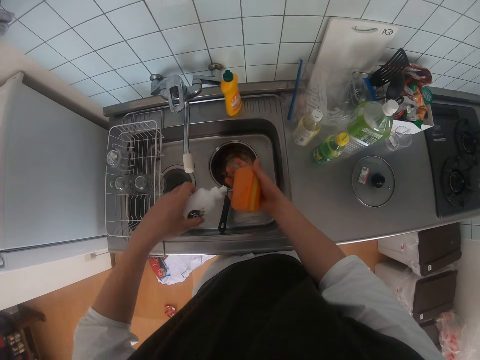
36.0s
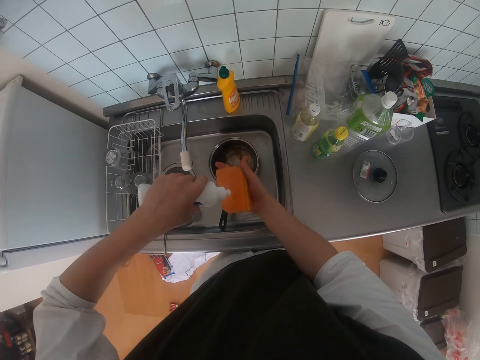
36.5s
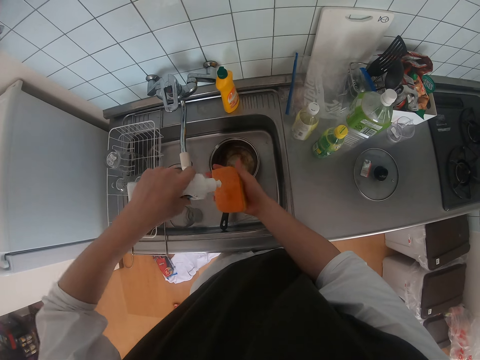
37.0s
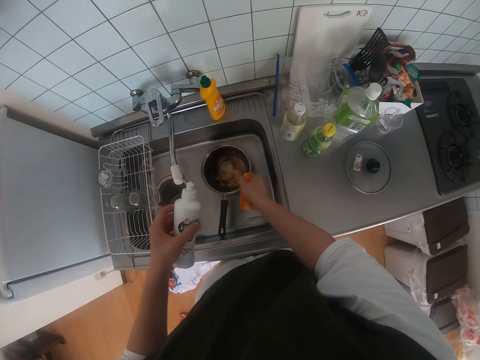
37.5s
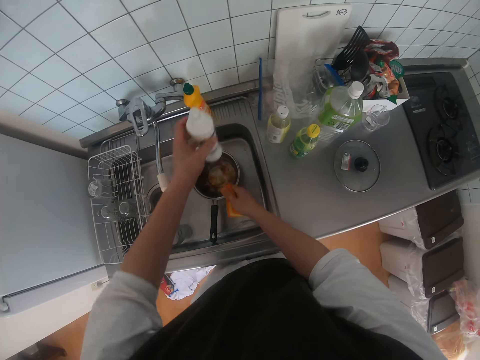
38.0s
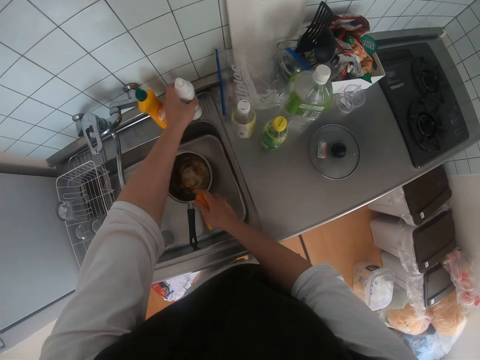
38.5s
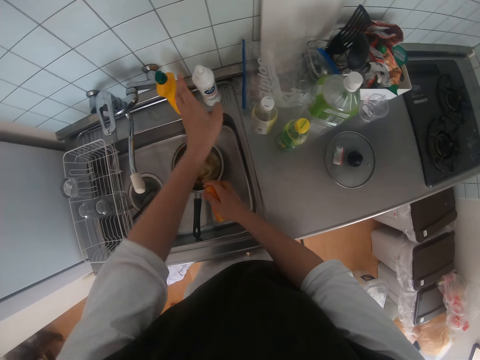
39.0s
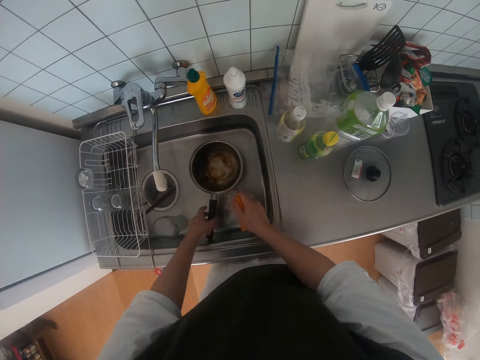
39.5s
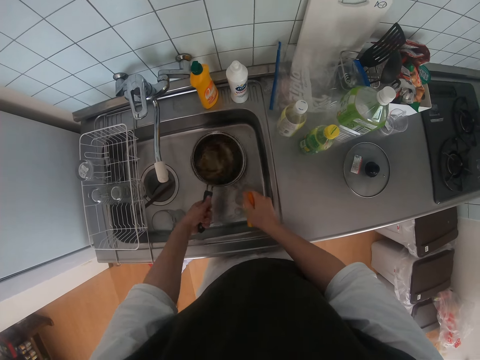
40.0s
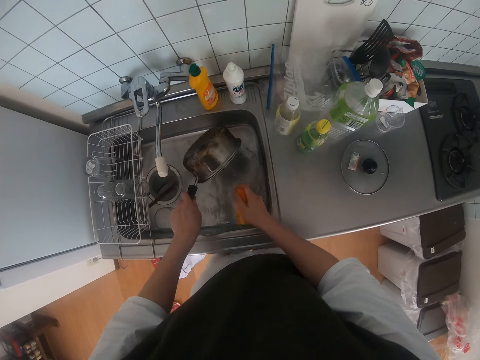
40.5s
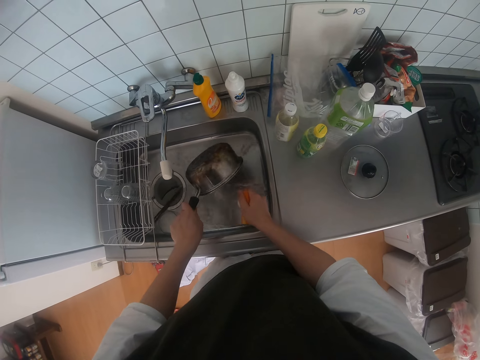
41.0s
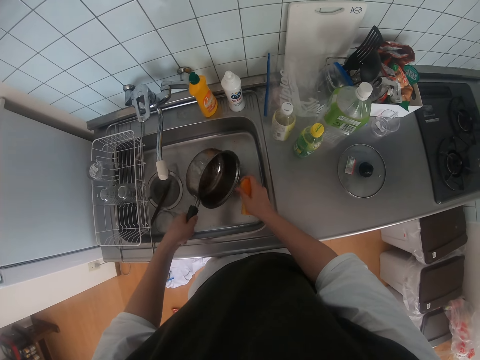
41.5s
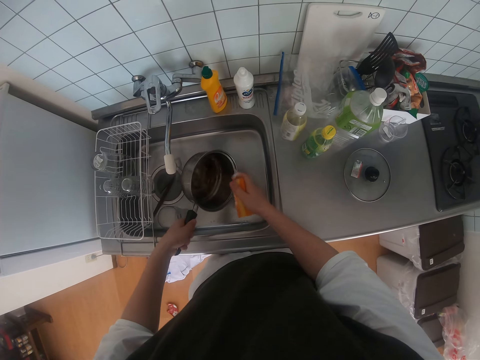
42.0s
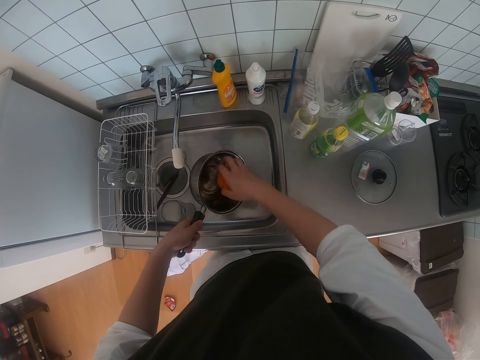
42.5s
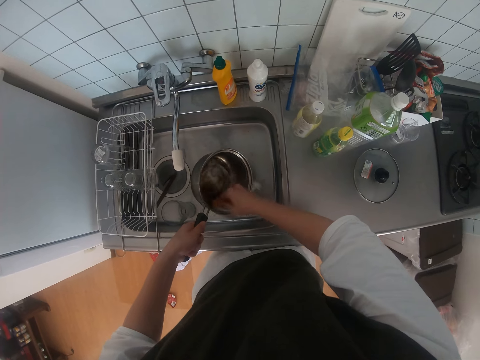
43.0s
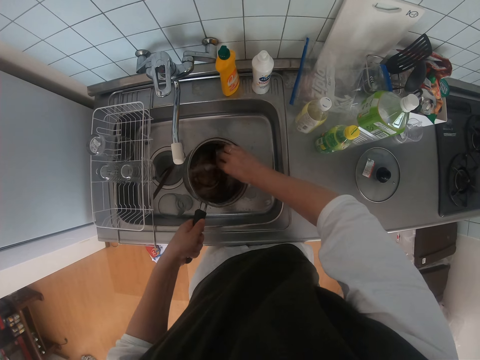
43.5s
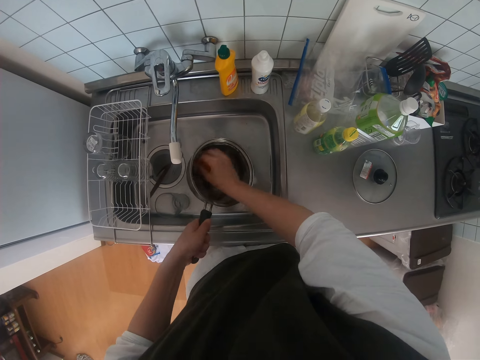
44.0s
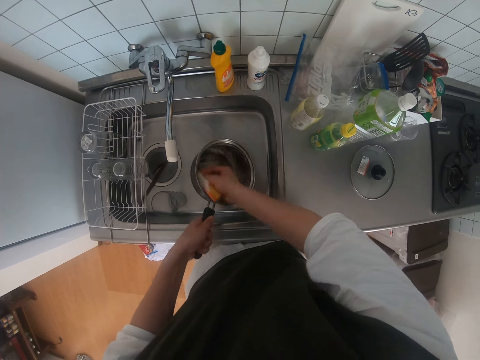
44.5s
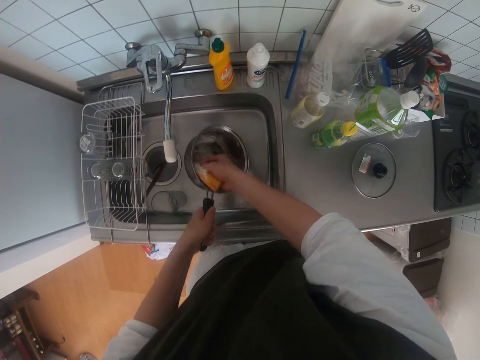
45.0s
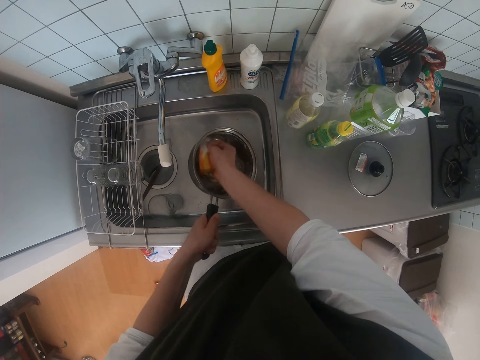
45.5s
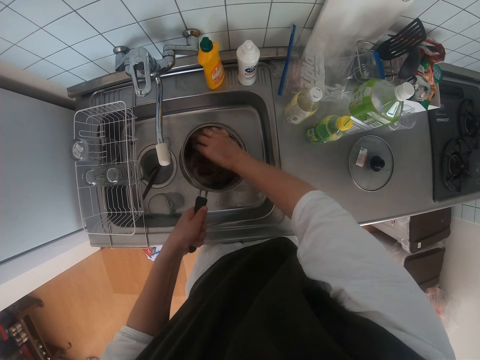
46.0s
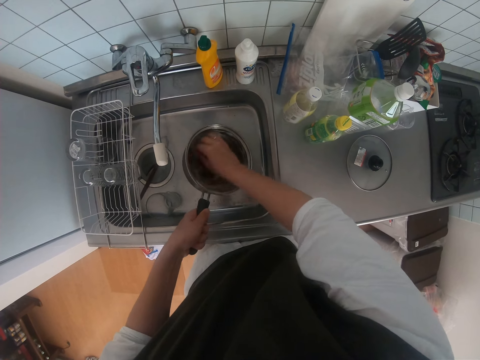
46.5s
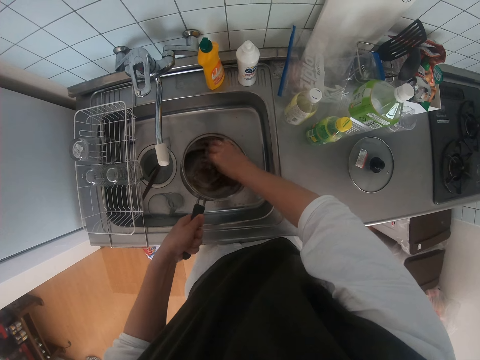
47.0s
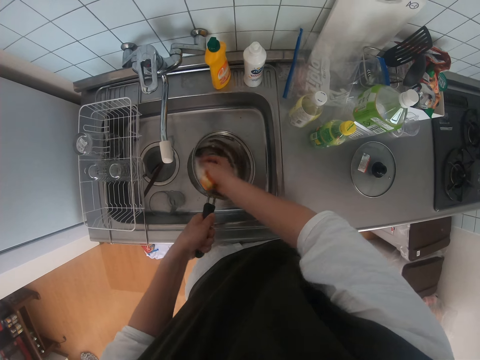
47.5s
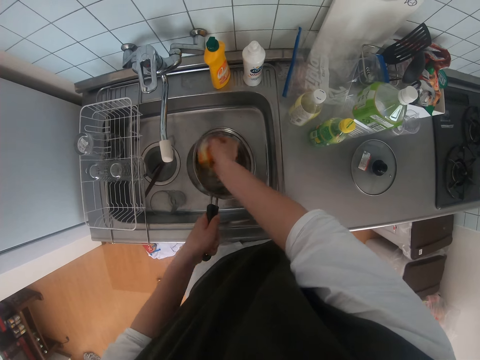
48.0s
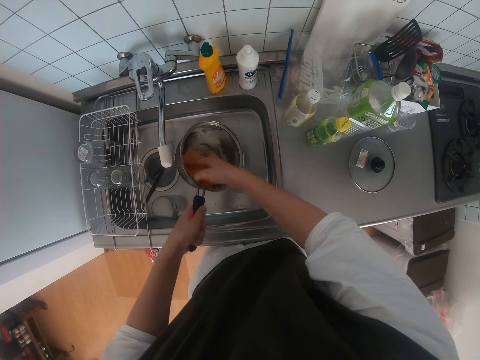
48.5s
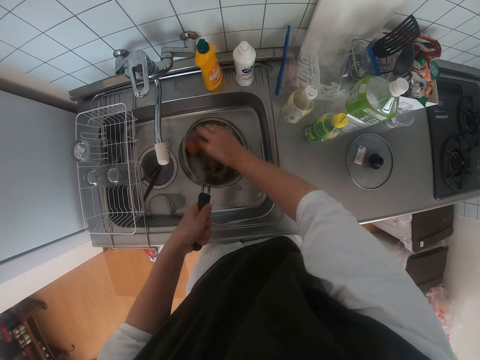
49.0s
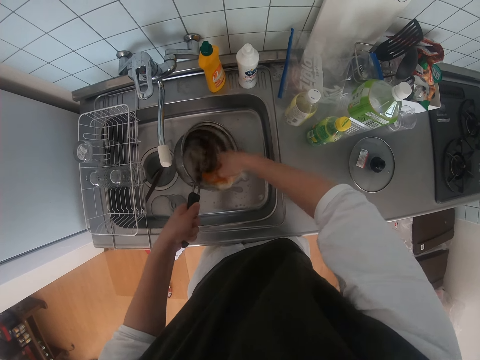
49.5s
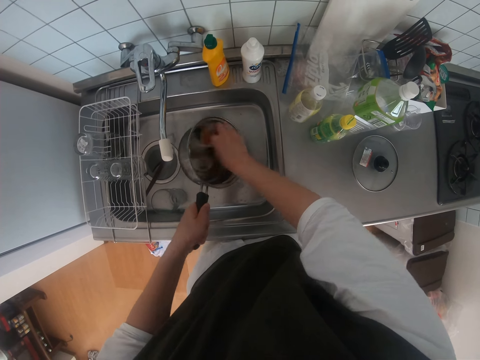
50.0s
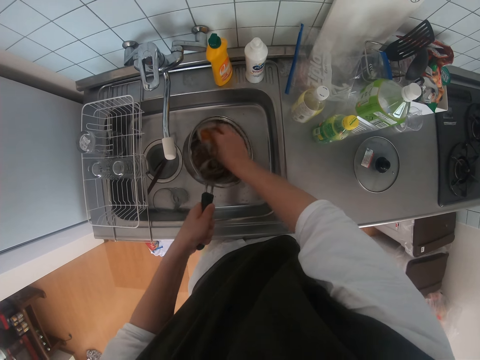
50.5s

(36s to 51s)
The camera wearer pours a liquid washing soap on a washing sponge. They squeeze the washing sponge with a hand. They drop the dish wash on the sink top. They squeeze the washing sponge with a hand. They pick up the pot from the sink. They pour the water in the pot into the sink. They squeeze the washing sponge with a hand. They scrub the pot with the sponge.

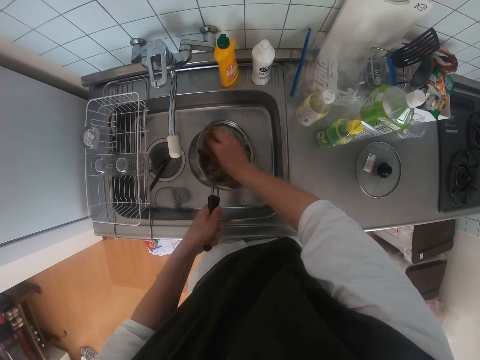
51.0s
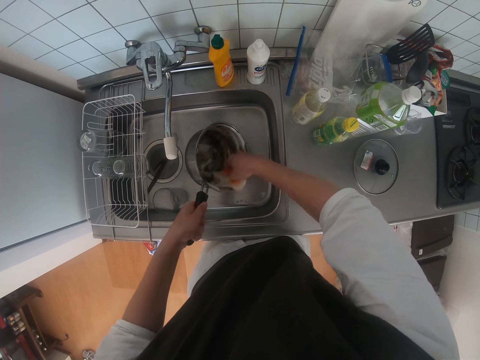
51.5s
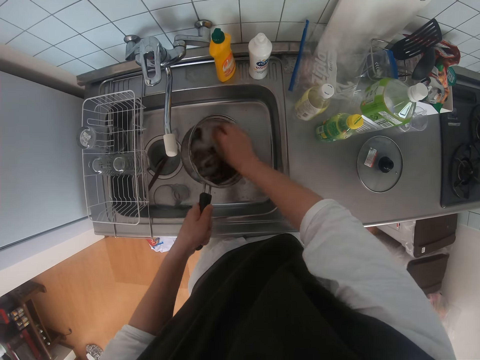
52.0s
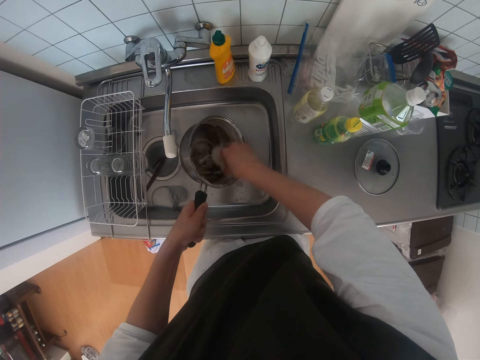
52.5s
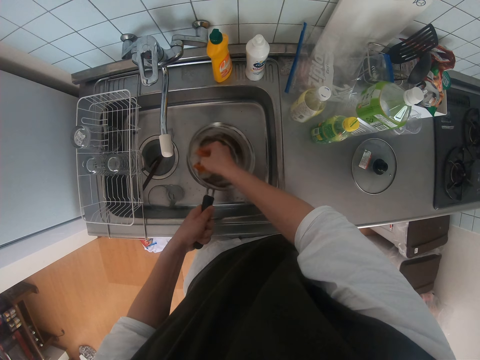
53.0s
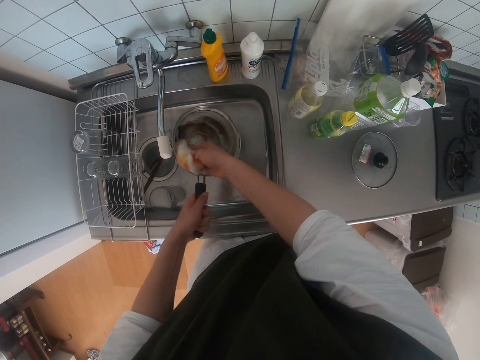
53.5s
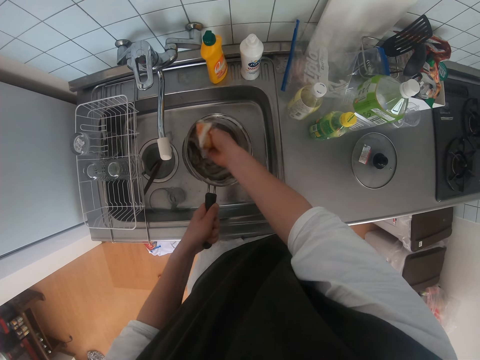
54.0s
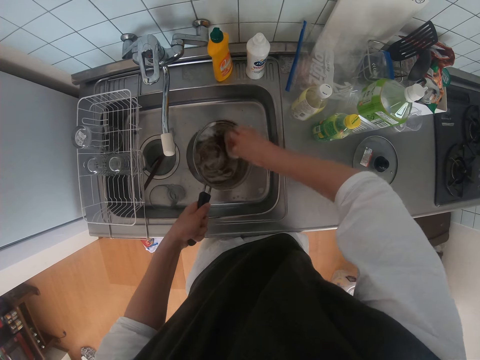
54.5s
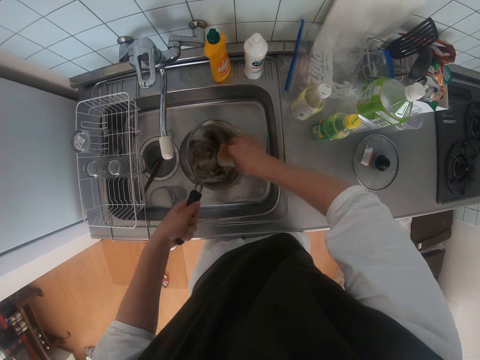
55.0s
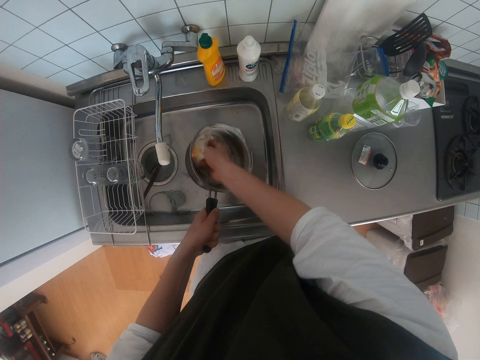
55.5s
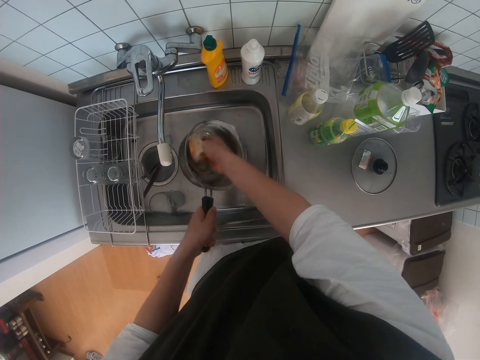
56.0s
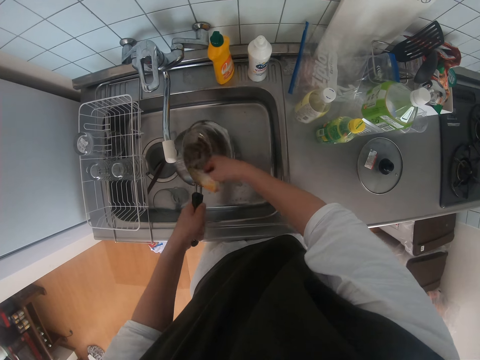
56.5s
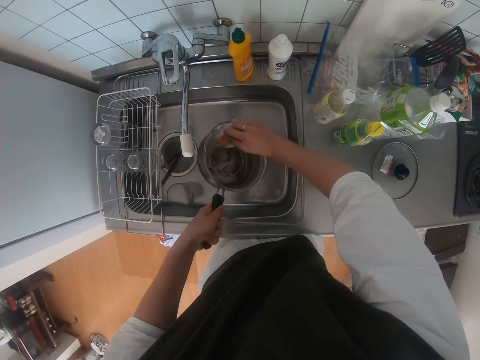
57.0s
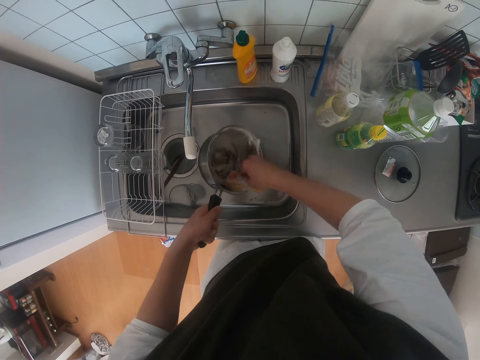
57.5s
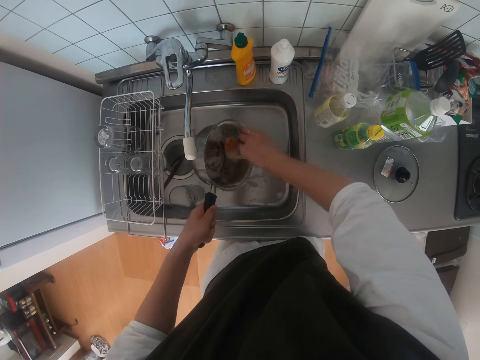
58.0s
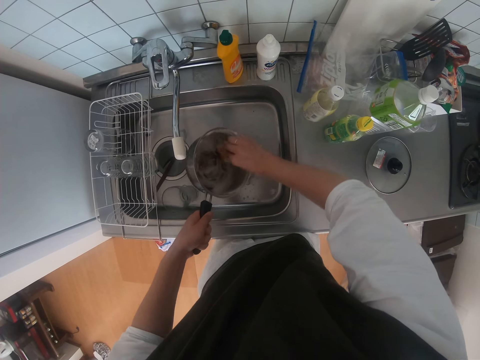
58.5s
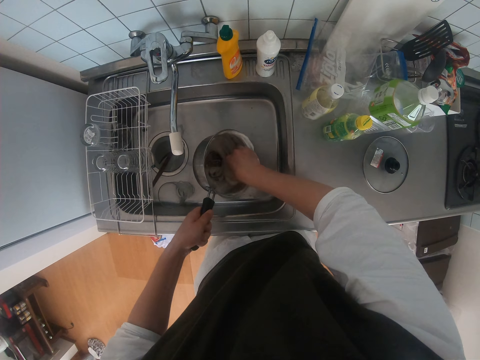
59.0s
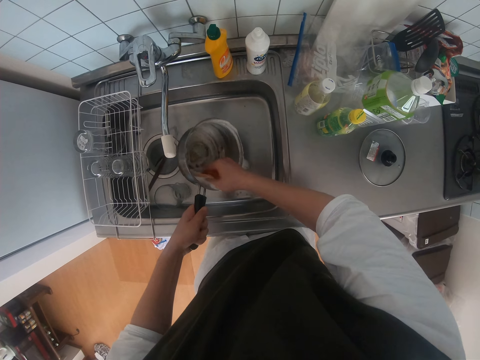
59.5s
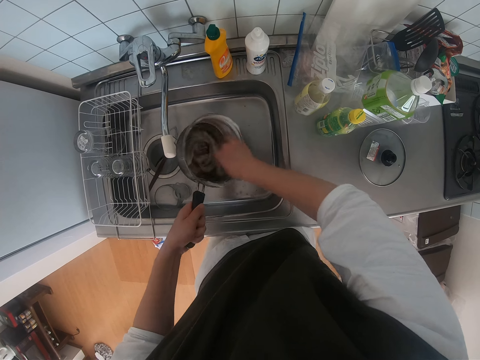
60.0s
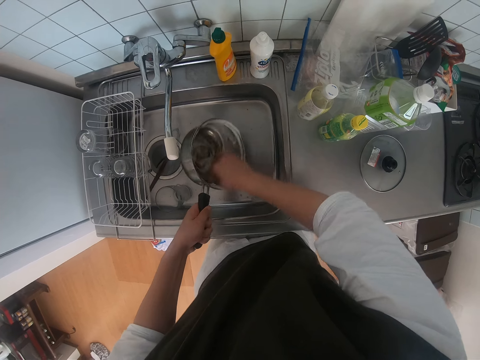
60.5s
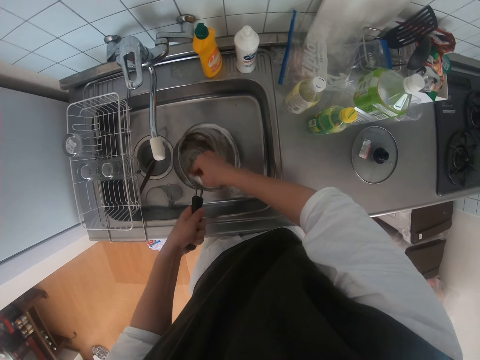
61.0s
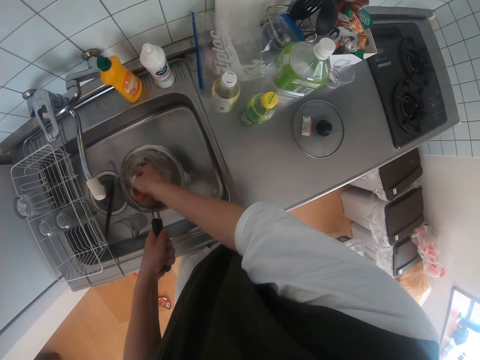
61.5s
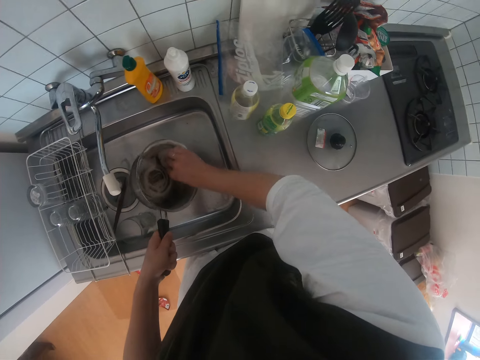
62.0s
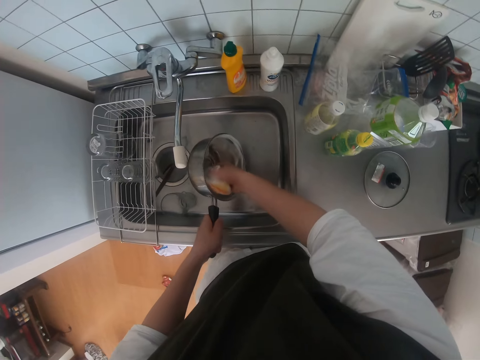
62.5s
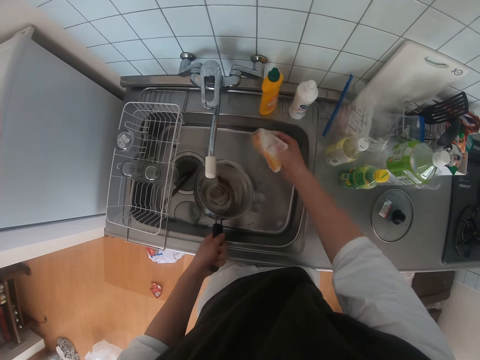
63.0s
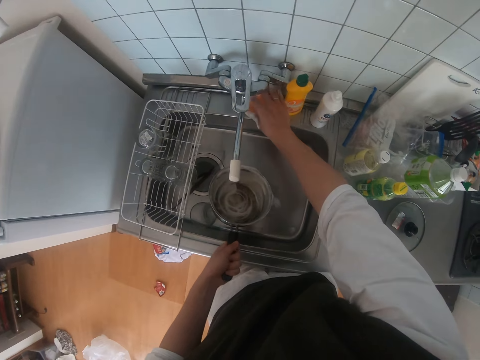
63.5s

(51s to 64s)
The camera wearer looks around. They drop the sponge on the sink top.
